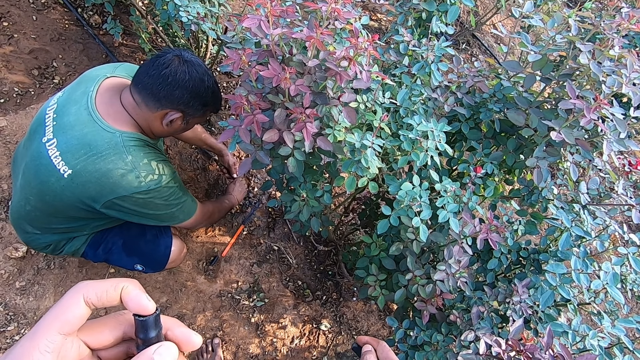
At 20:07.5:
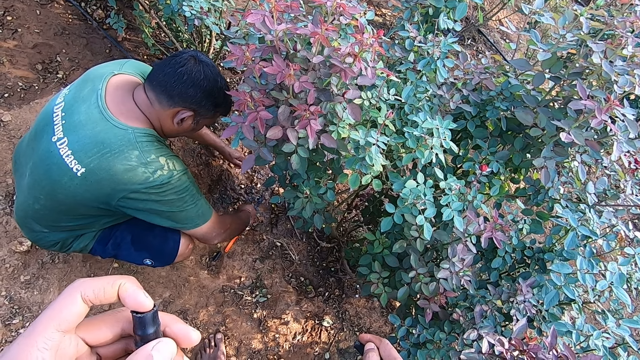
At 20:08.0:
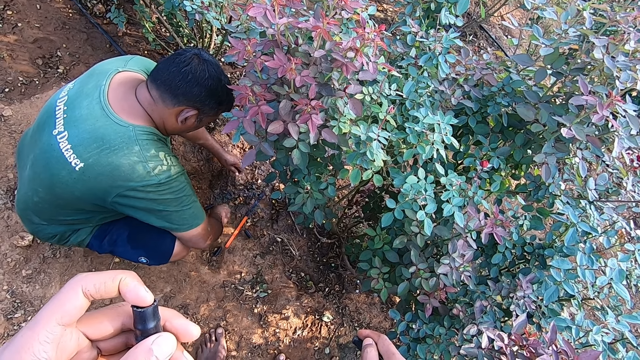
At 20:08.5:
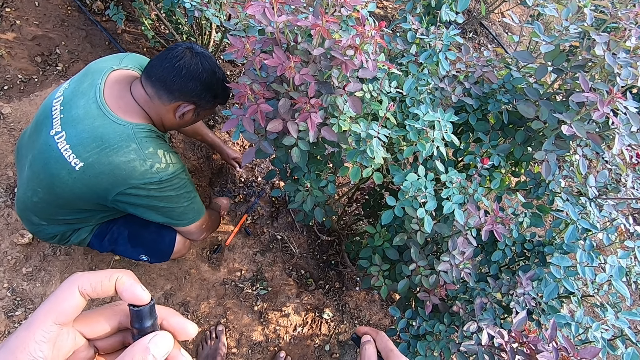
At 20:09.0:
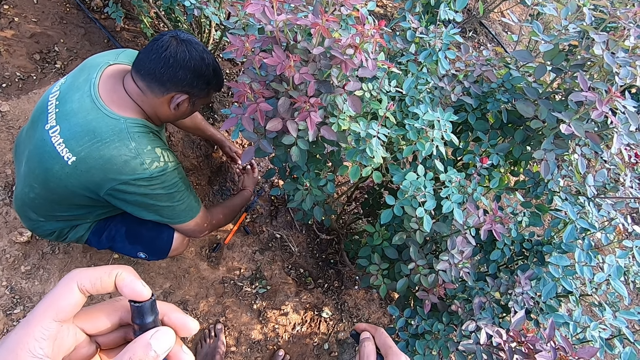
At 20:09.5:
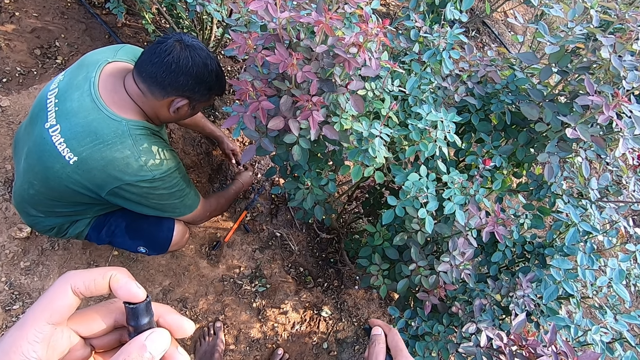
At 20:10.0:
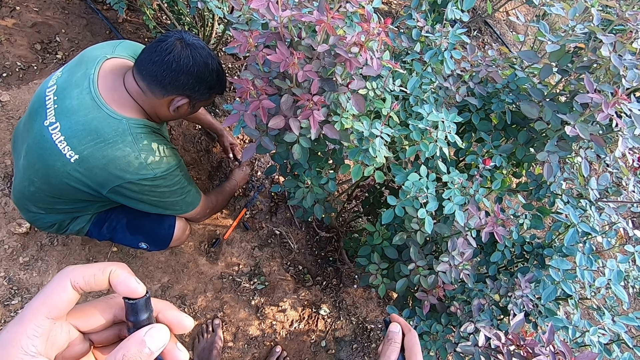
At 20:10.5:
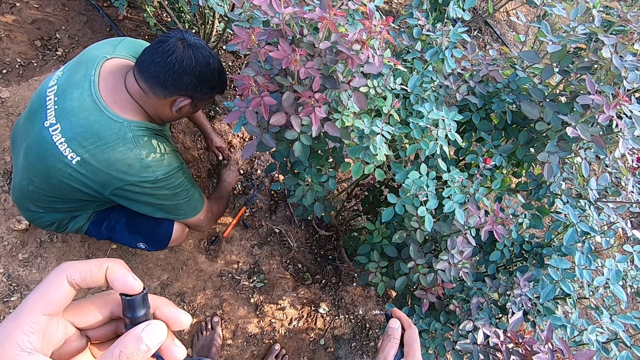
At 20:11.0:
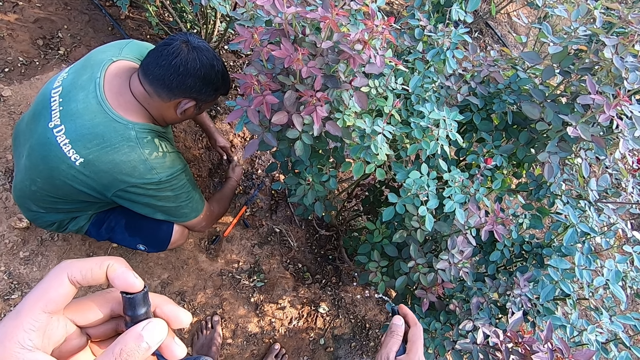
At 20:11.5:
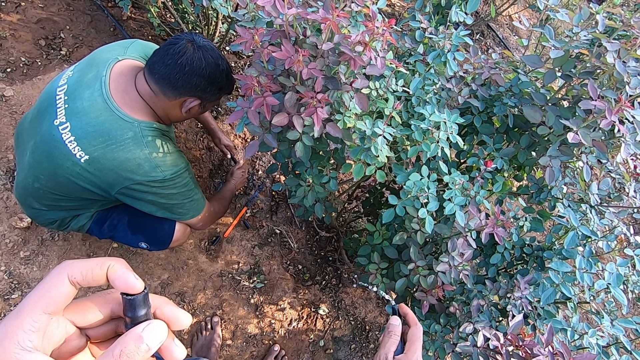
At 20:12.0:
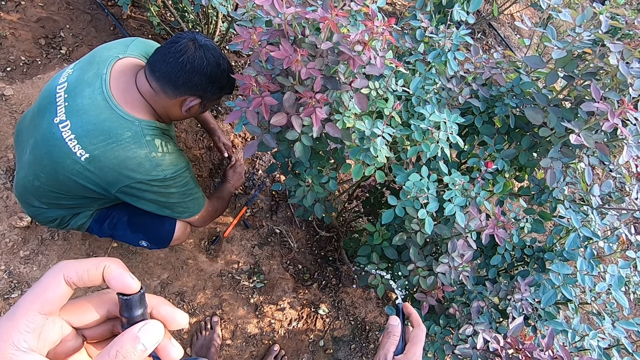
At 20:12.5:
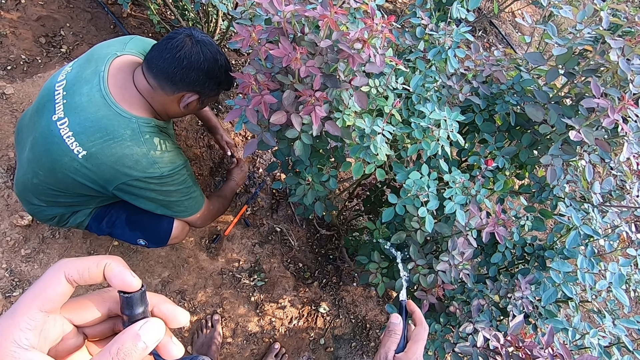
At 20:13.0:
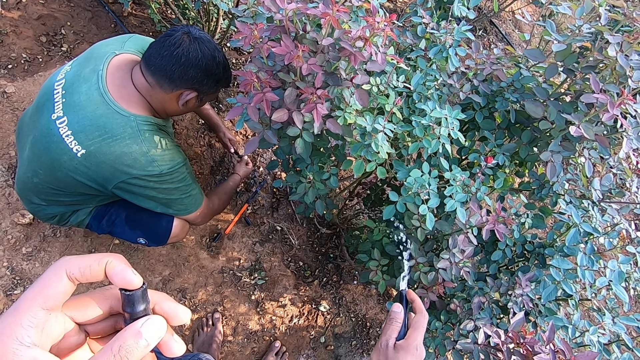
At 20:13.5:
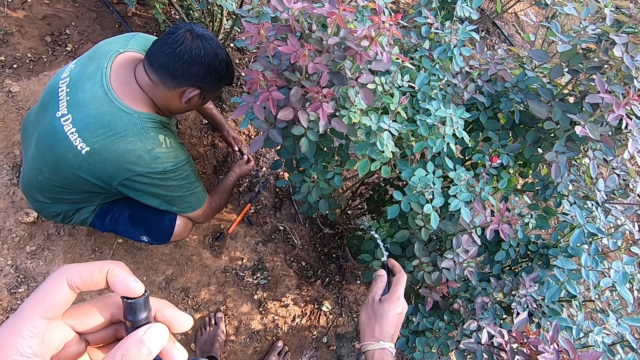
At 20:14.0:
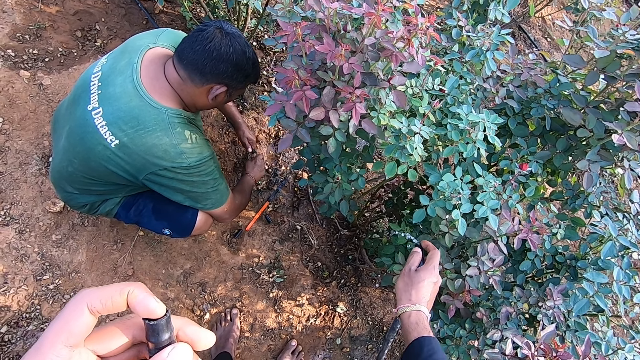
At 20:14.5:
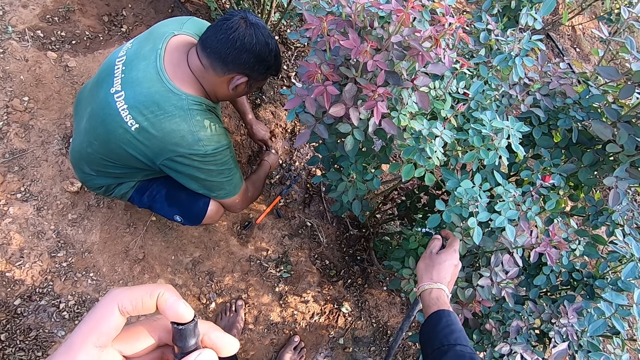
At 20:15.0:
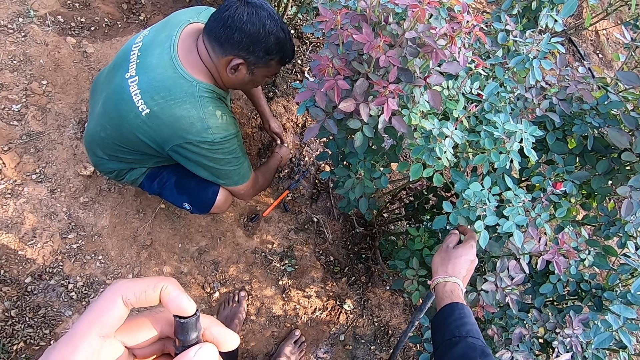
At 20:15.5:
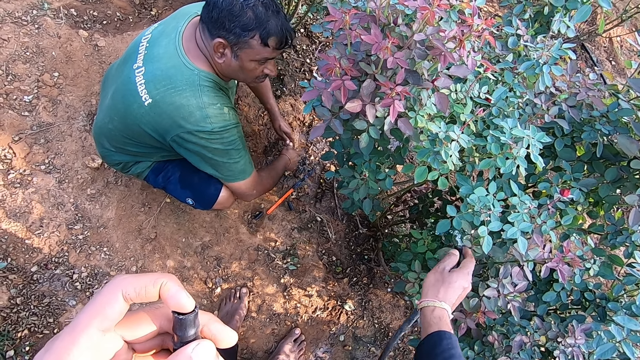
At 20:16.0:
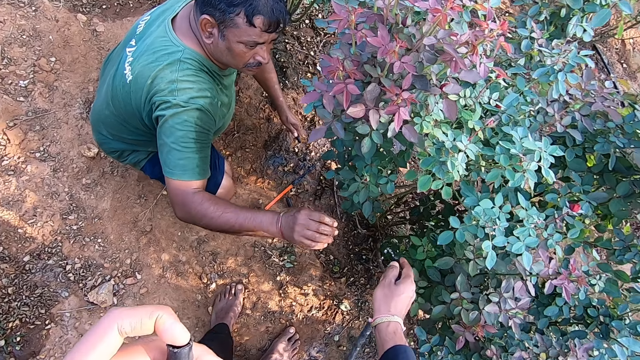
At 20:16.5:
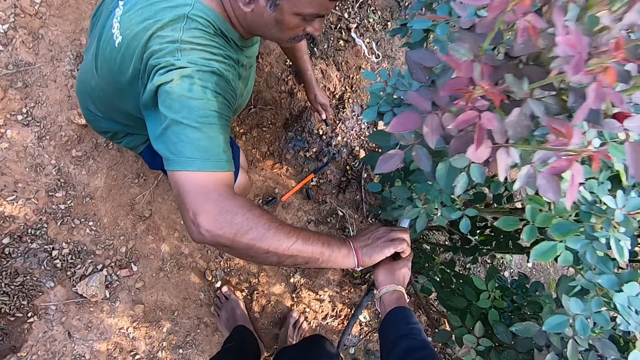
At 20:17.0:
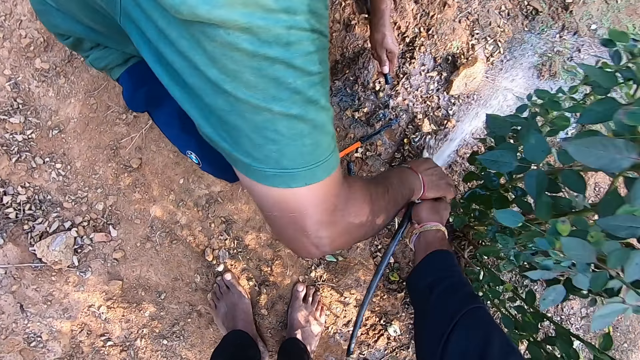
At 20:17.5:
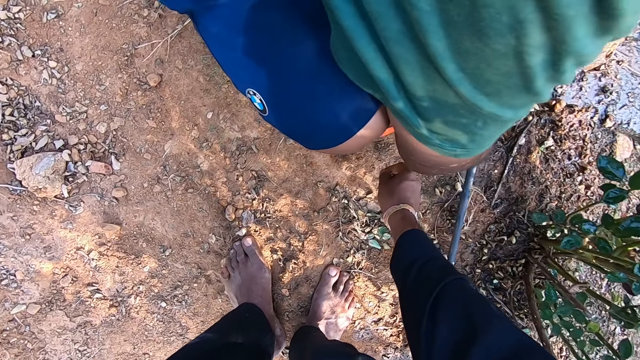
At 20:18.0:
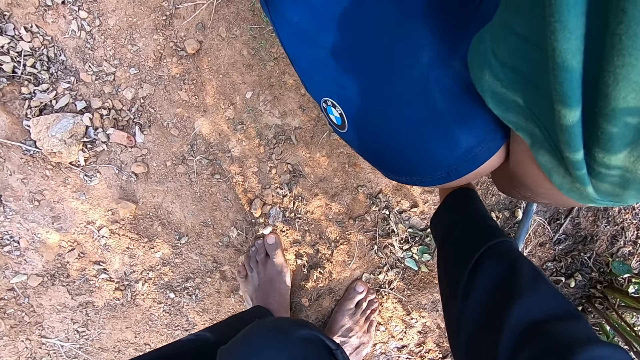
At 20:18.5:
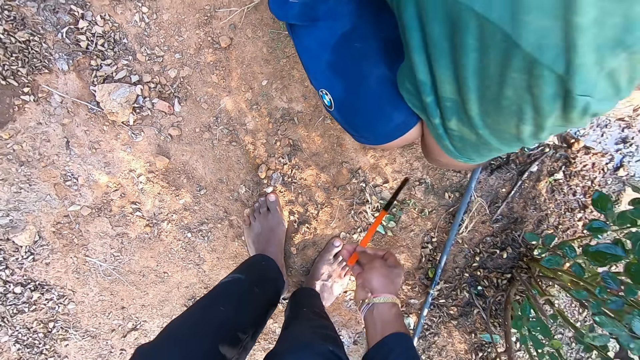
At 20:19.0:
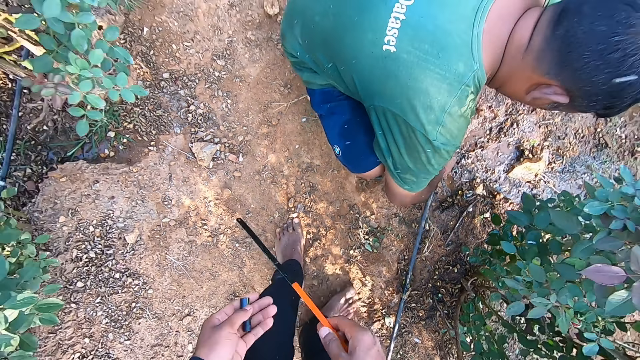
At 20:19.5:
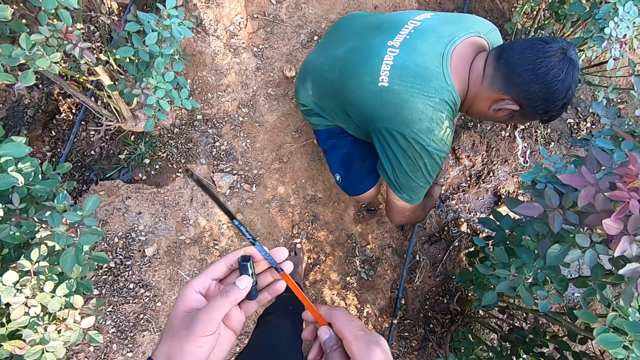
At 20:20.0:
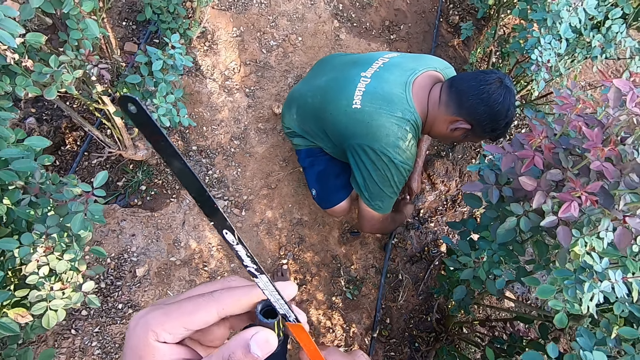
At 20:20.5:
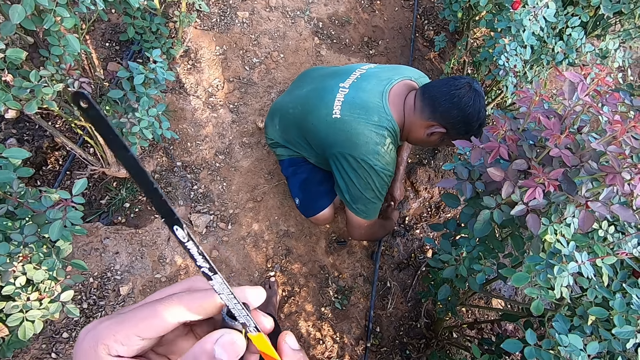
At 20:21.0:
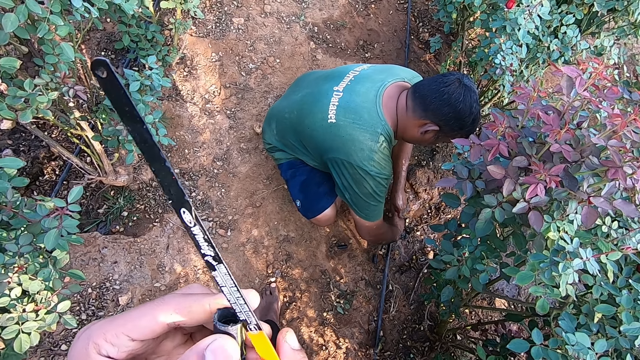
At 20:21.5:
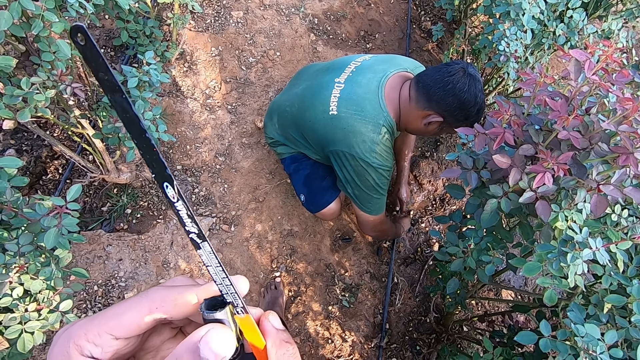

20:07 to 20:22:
The man cuts the pipe on the ground with his right hand. The man breaks the pipe and drops the pipe. The man picks a cap. The man picks the pipe from the ground with his right hand. The man closes the pipe with the pipe in his right hand. The man fits the cap in the pipe. The man fits the cap in the pipe again. The man picks the pipe in the camera wearer's right hand with his right hand. The camera wearer hands the man the pipe. He picks the pipe saw from the ground with his right hand. He cuts the pipe in his left hand with the pipe saw in his right hand. The man fixes the pipes together with both hands.

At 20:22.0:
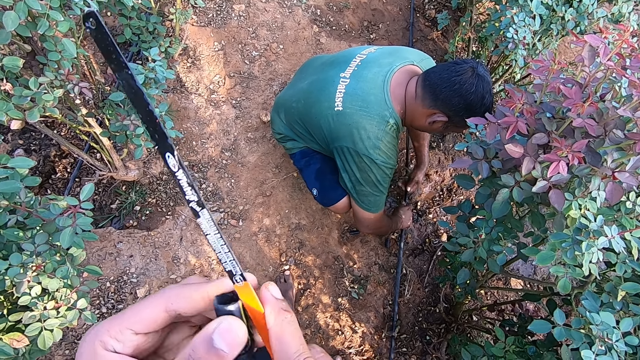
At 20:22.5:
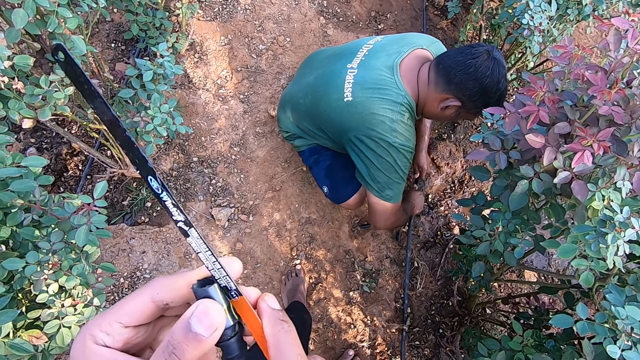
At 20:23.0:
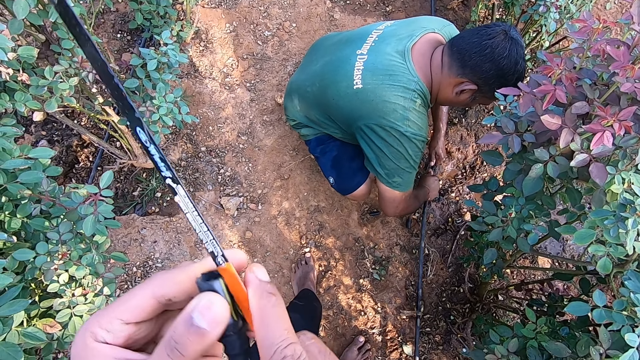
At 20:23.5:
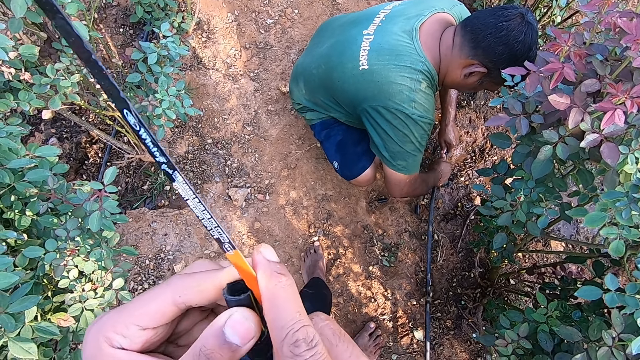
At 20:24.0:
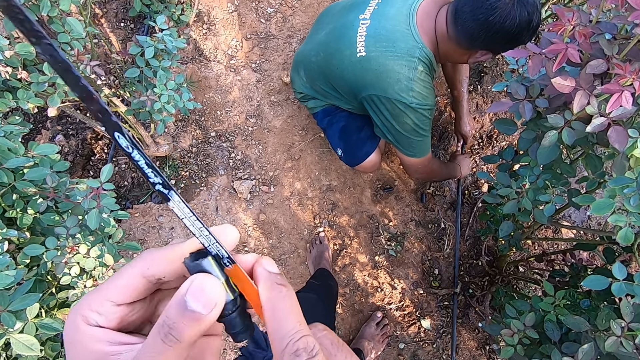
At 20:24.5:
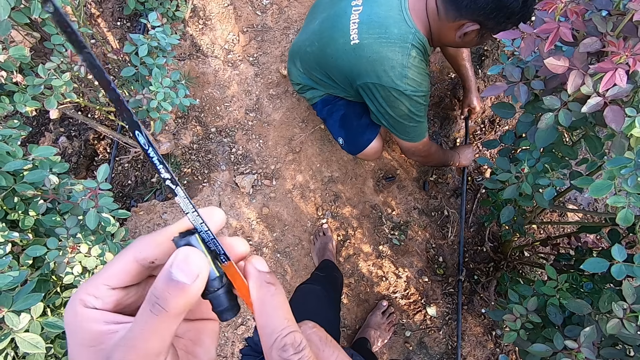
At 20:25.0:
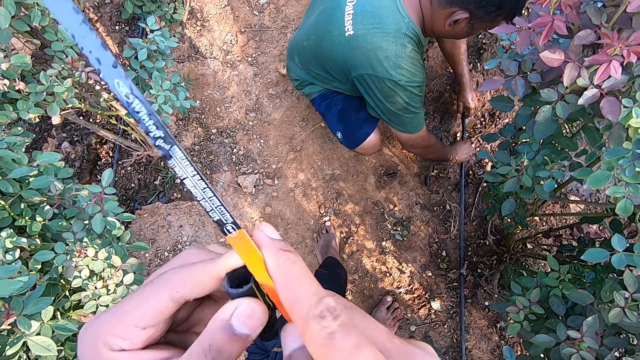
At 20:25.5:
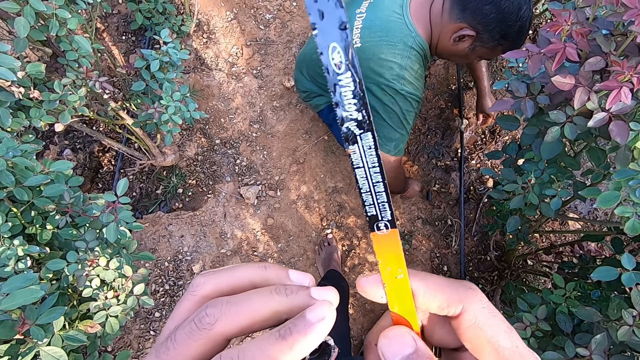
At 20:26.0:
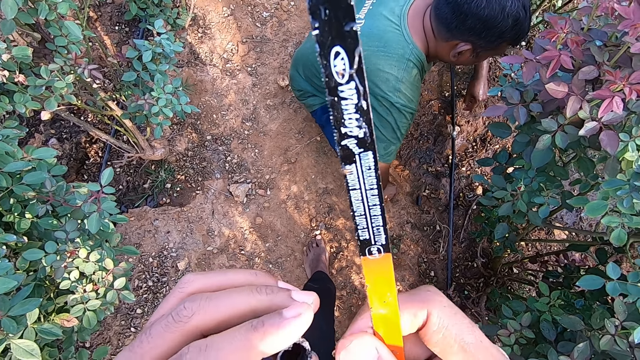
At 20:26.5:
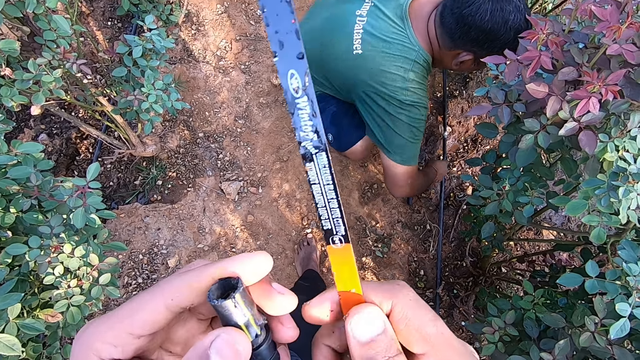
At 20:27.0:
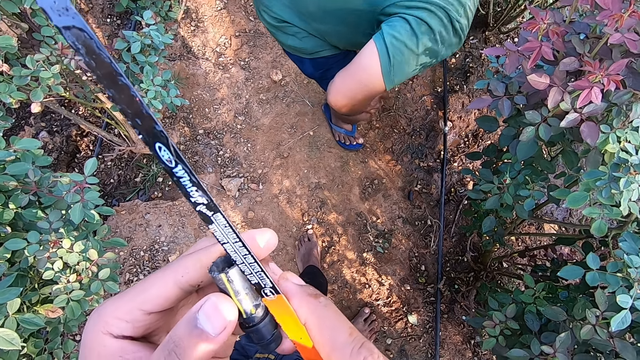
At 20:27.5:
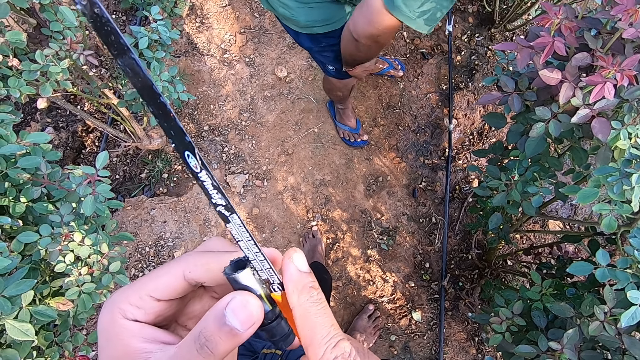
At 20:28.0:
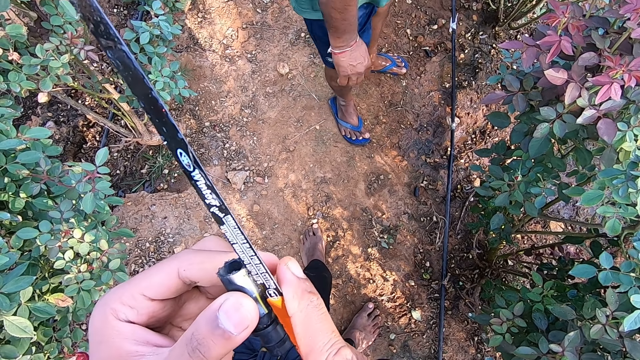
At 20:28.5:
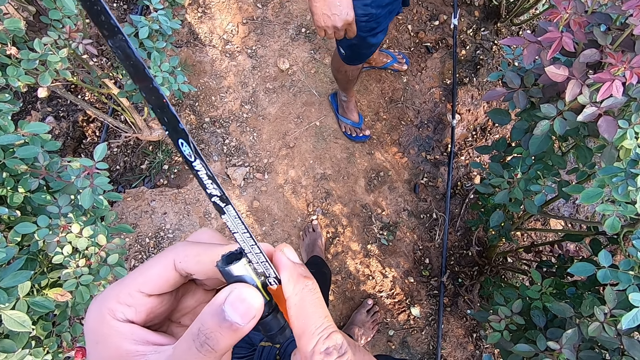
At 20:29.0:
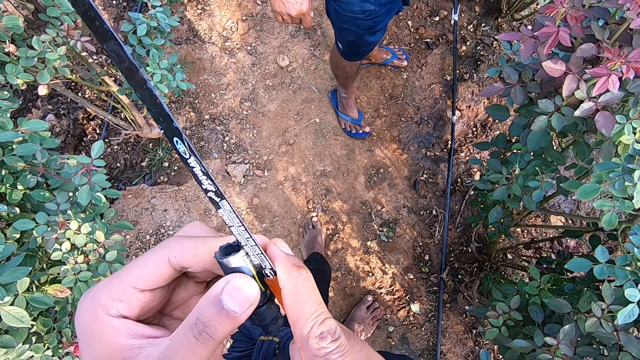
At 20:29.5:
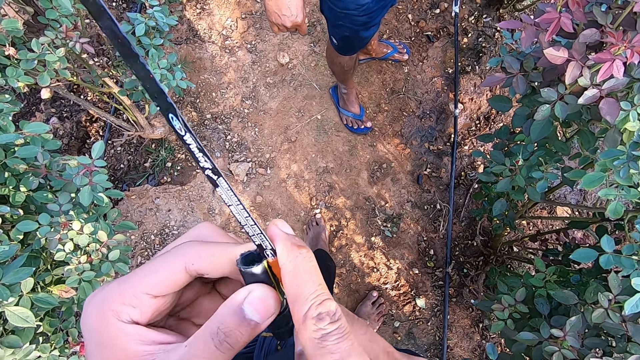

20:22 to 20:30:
The camera wearer cuts the pipe with the axe saw.
